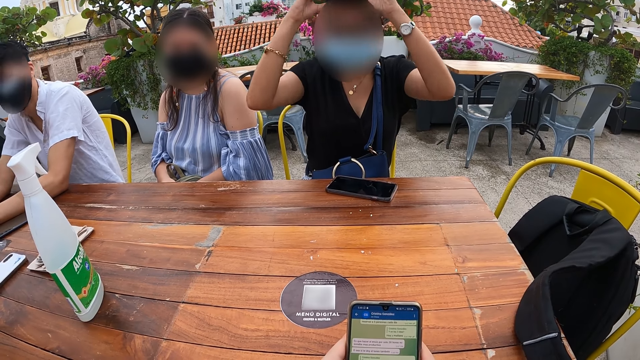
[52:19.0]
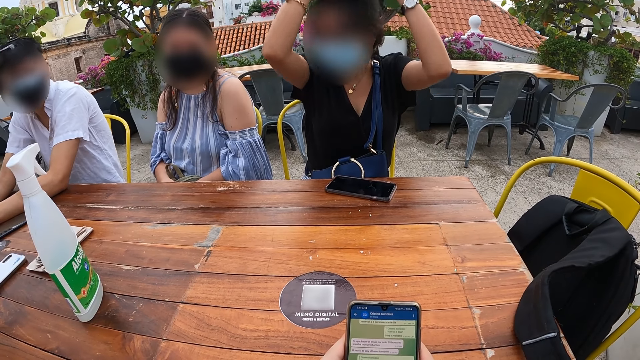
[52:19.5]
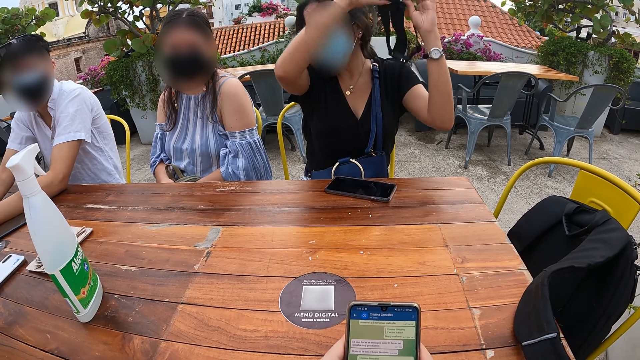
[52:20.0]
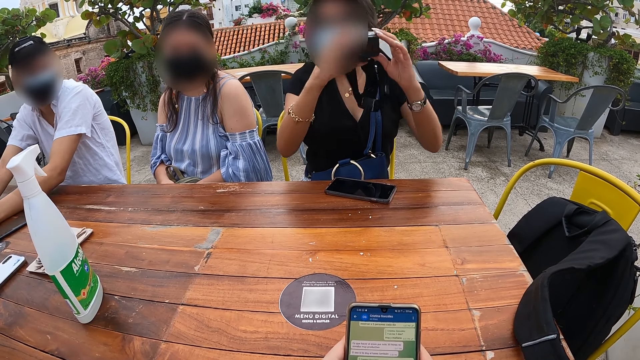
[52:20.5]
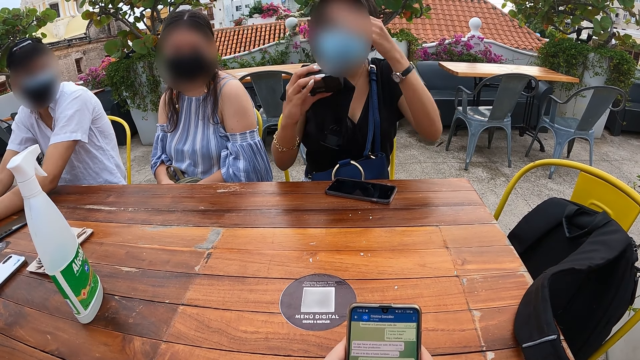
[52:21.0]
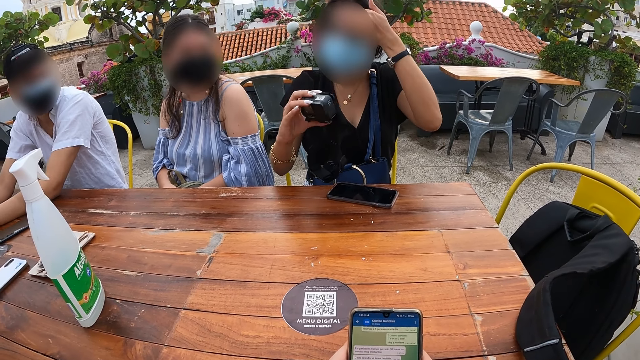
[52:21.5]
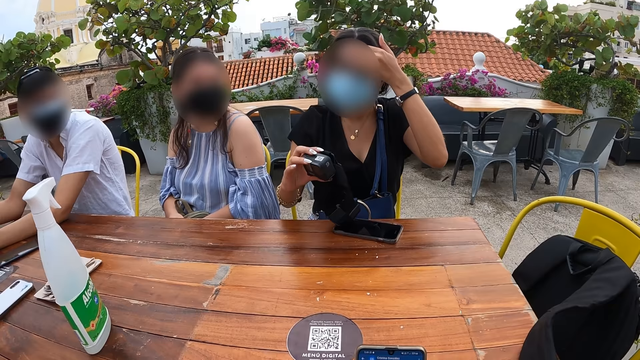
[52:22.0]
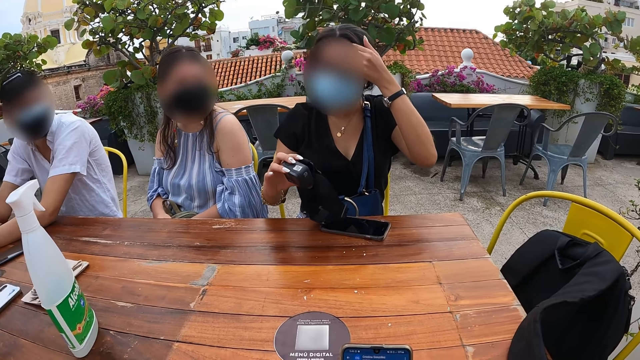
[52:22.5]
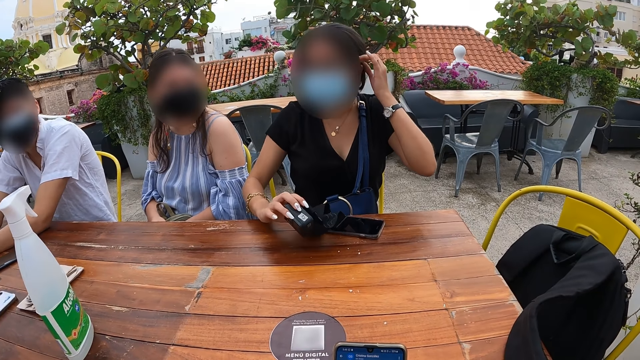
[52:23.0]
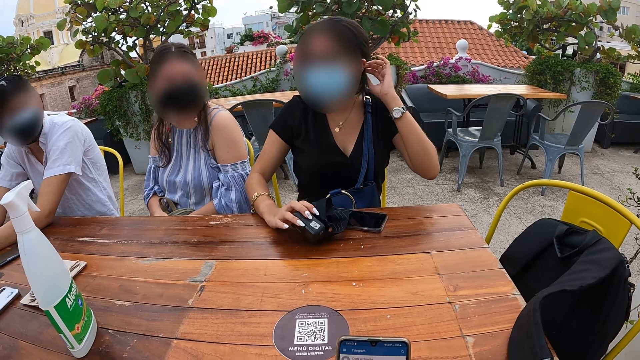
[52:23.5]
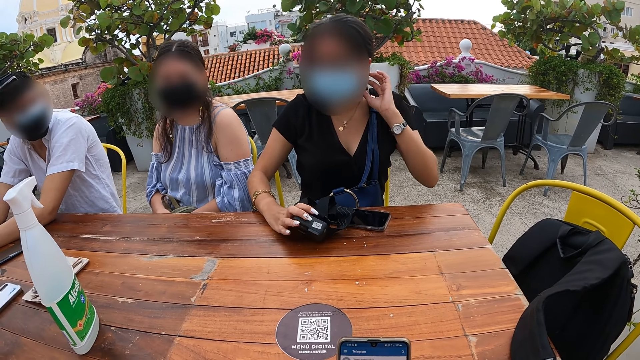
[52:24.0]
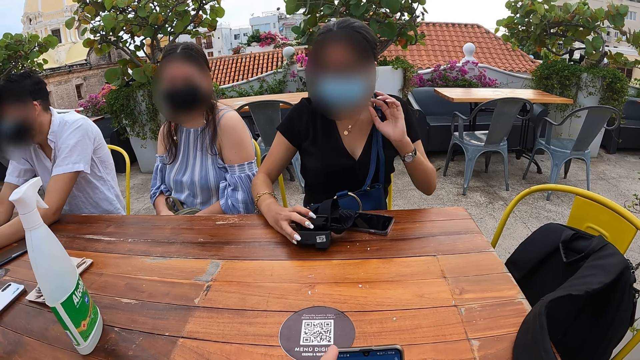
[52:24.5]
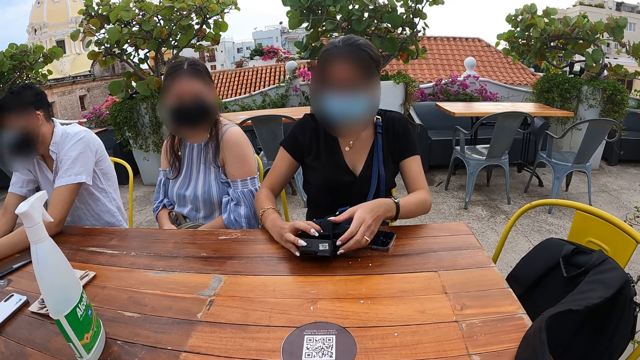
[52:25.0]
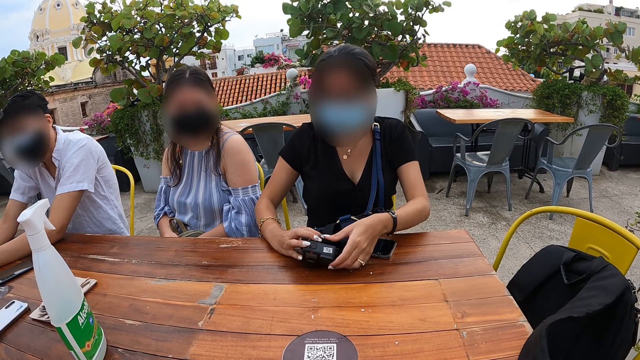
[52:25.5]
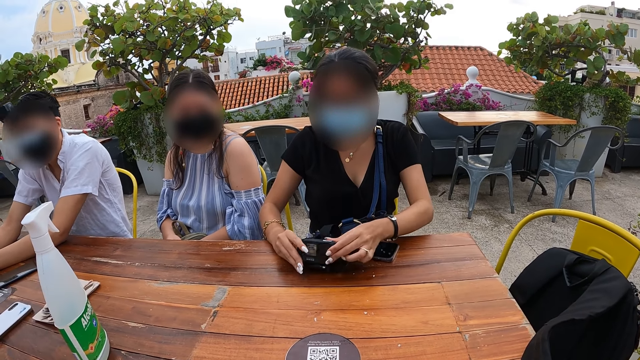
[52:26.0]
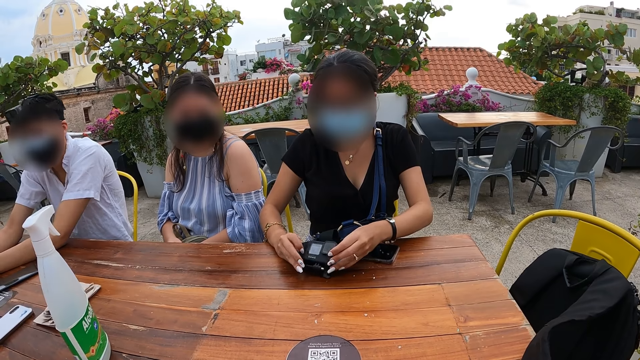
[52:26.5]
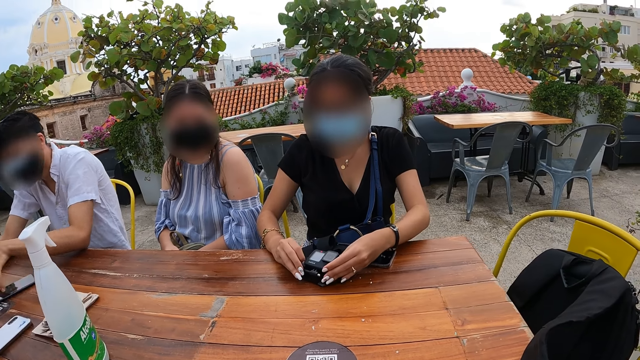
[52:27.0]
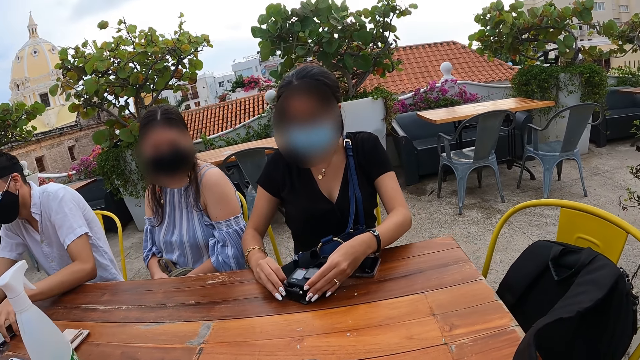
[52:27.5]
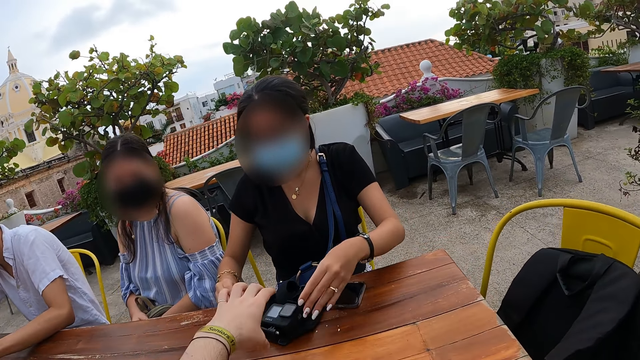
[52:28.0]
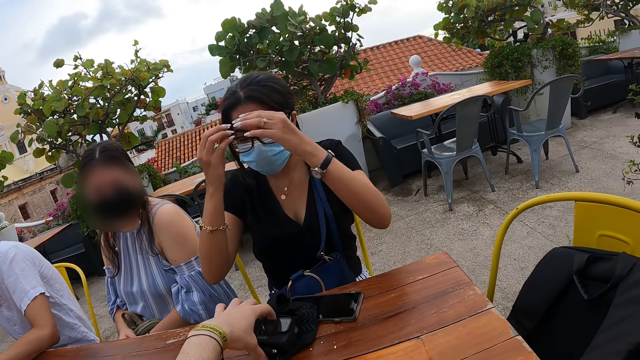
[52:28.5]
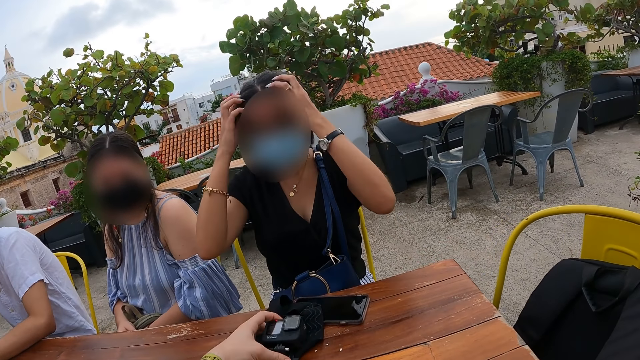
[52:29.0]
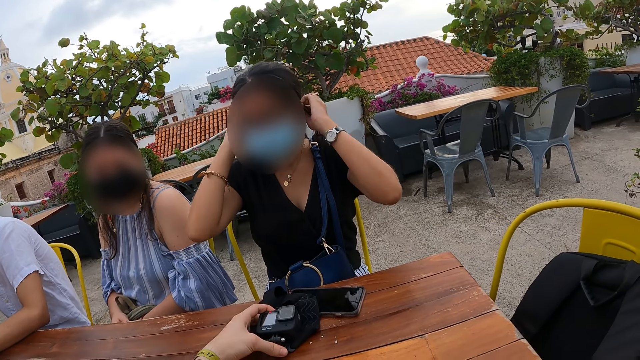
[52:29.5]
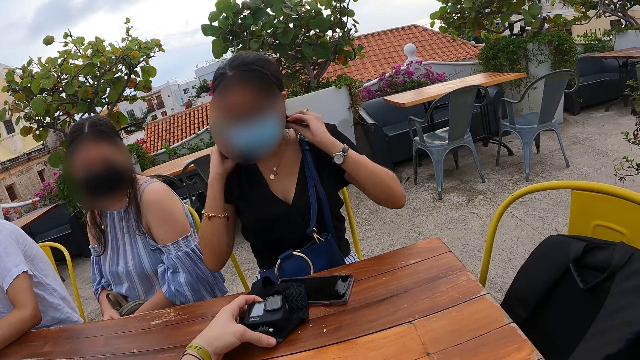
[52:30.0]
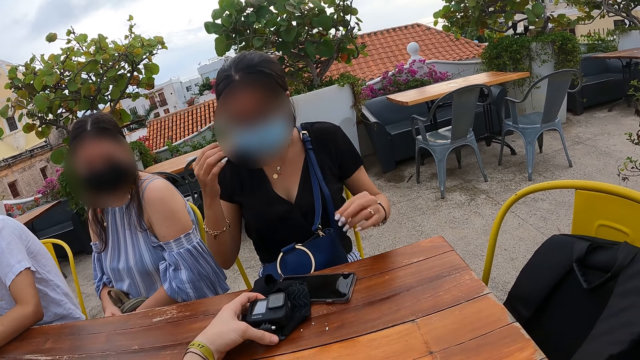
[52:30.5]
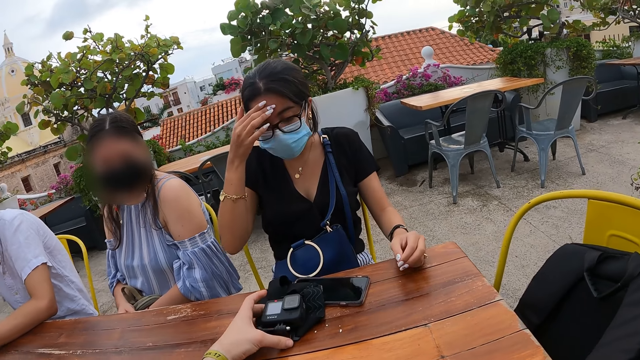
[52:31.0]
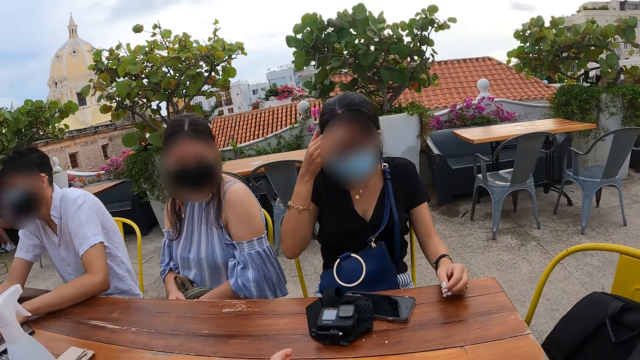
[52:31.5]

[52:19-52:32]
The camera wearer reads the messages. The lady adjusts her hair with her left hand and holds the camera with her hands. The camera wearer interacts with a person. The man holds a phone on the table with his left hand. The camera wearer holds the camera in front of the lady with her left hand. The lady adjusts her hair with her hands.

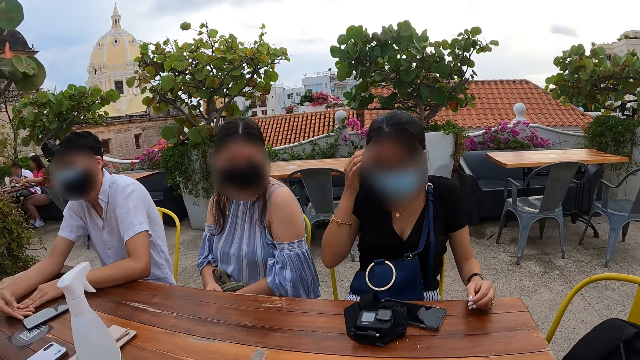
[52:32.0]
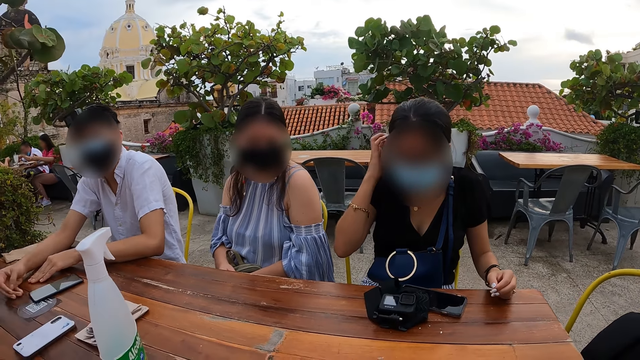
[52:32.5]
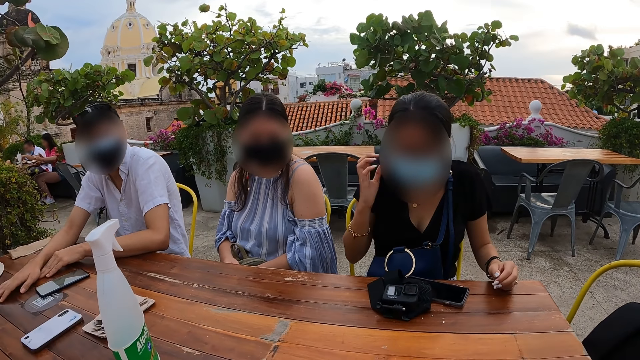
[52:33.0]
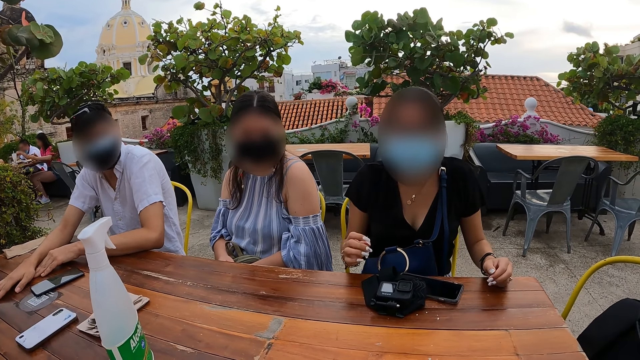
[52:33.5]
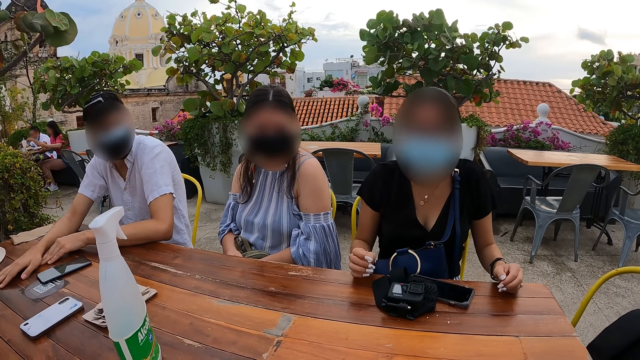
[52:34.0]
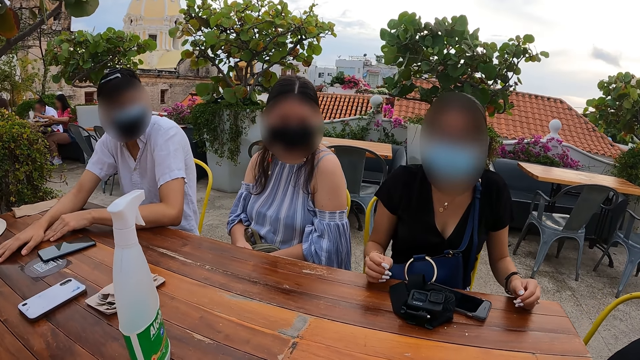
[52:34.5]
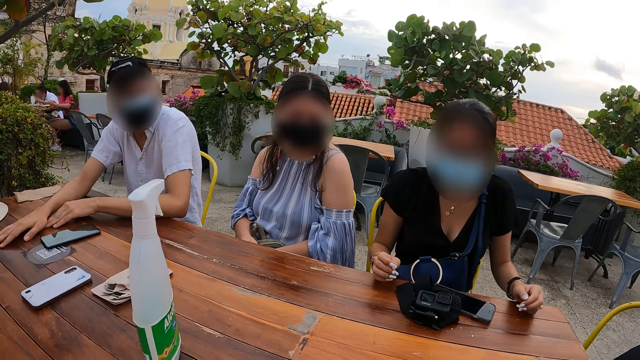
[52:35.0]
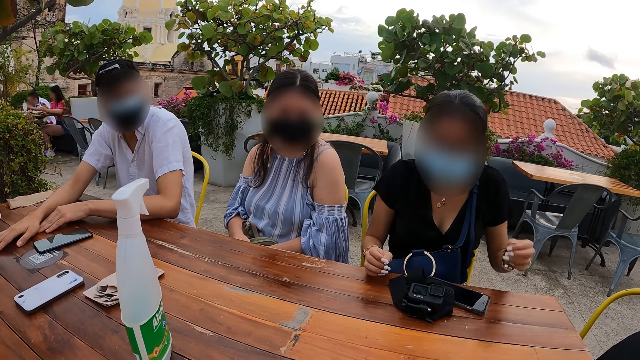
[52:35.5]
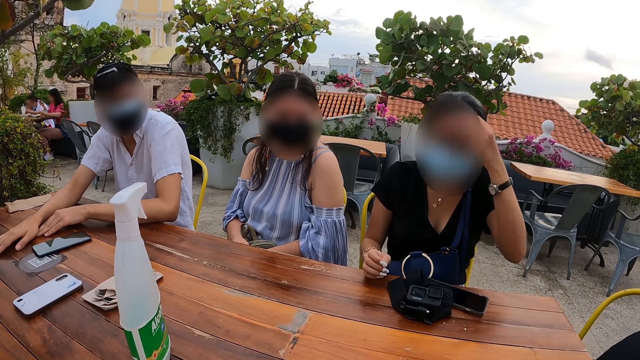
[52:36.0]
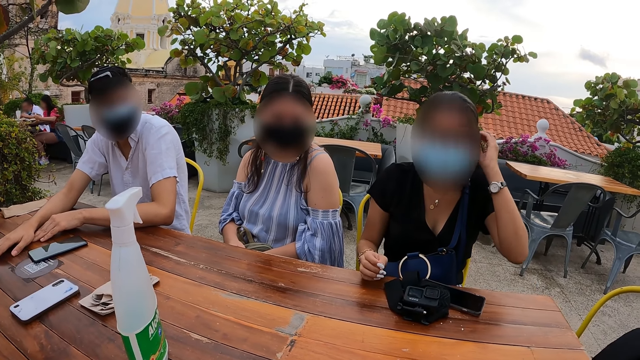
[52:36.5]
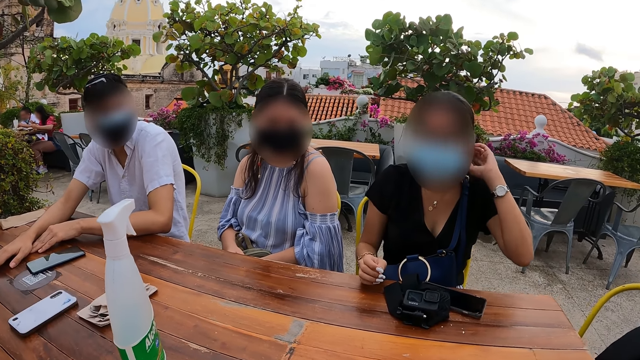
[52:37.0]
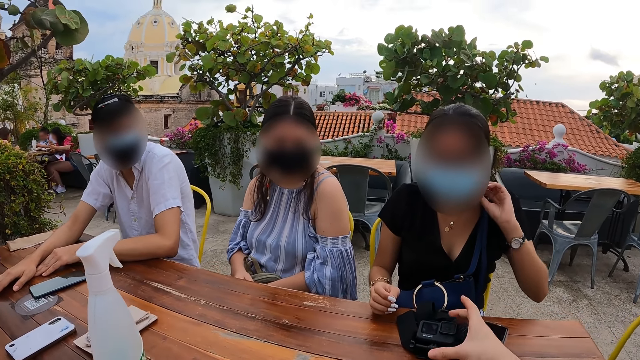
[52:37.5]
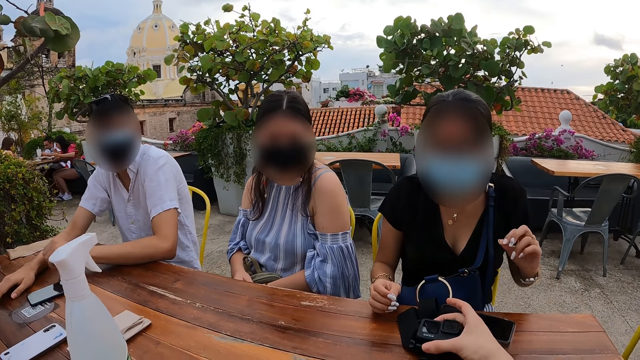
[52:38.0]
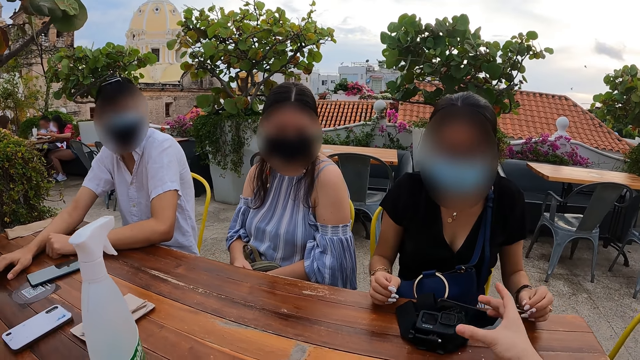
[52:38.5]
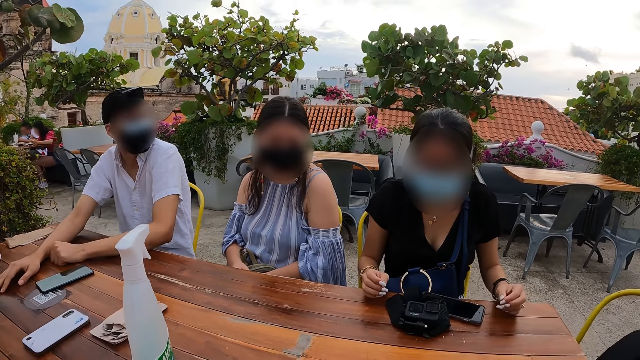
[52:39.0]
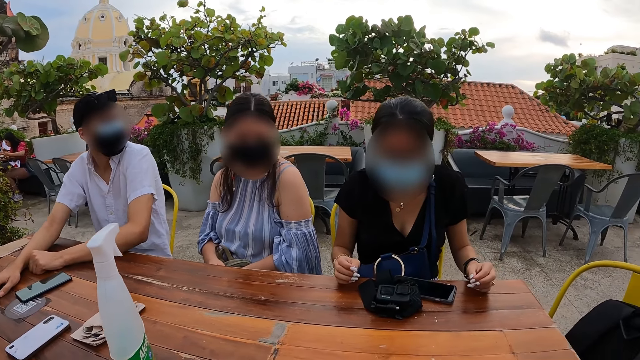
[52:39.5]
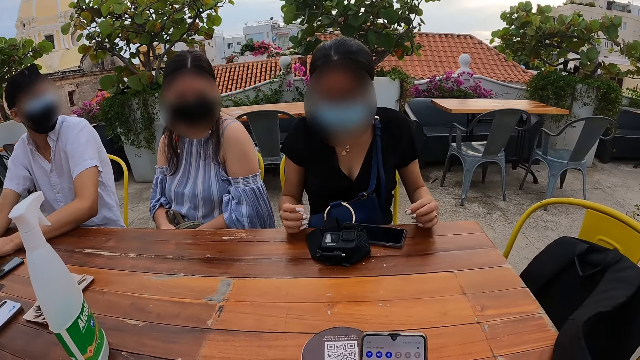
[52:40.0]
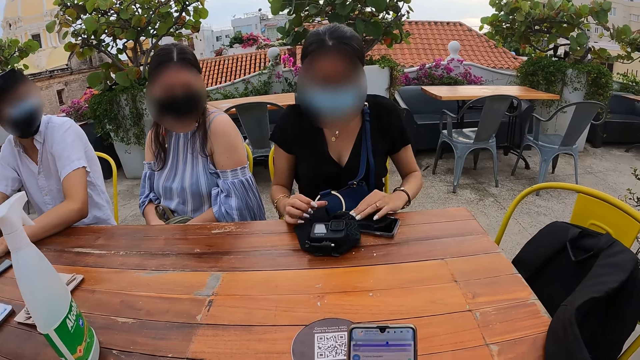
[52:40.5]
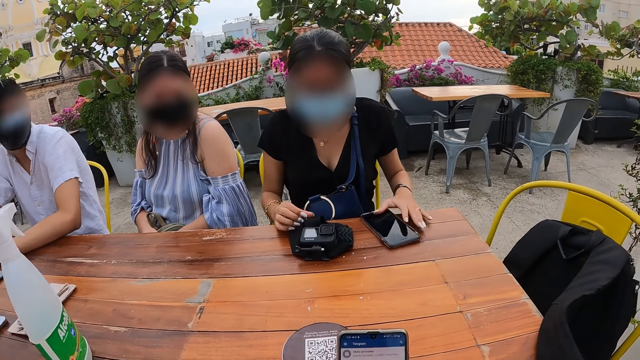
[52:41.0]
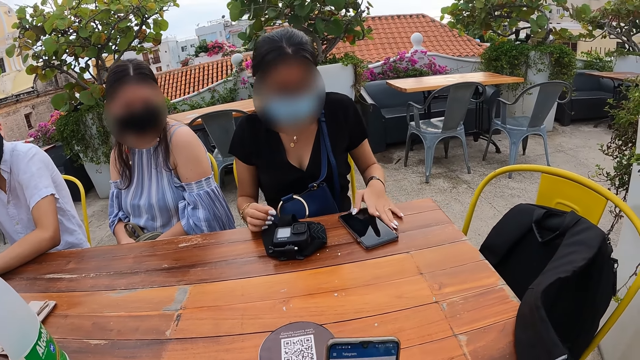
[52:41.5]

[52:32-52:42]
A lady interacts with the camera wearer. The lady adjusts her hair with her left hand. The camera wearer holds the camera in front of the lady with her right hand. She operates her phone with her hands. The lady moves her phone on the table with her left hand. The lady operates the phone on the table with her left hand.
